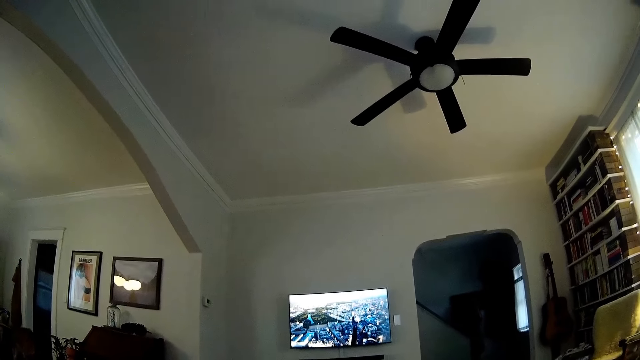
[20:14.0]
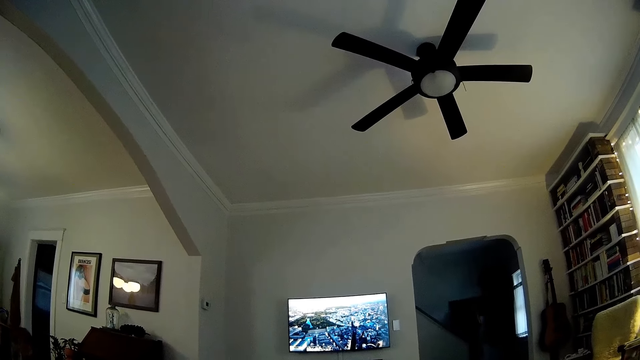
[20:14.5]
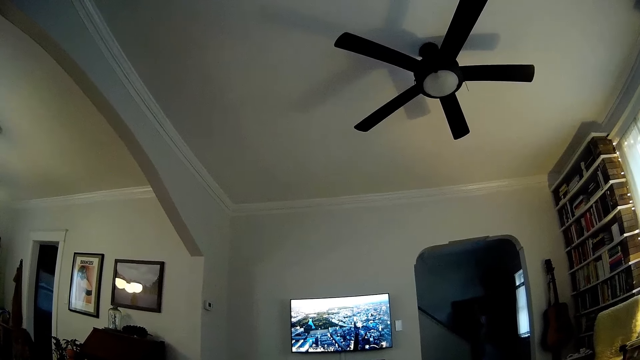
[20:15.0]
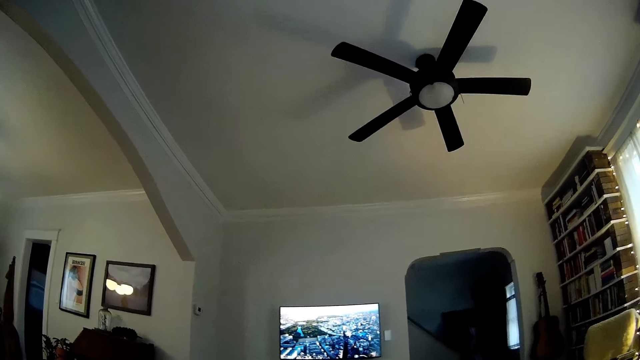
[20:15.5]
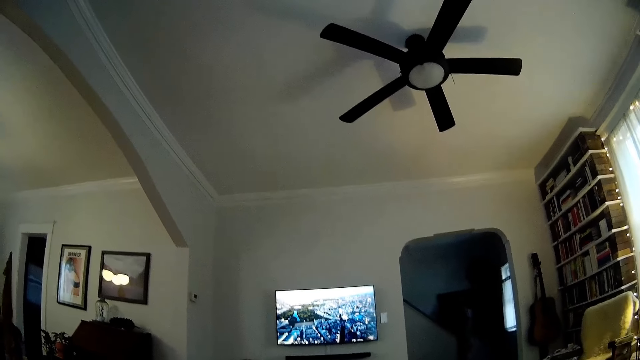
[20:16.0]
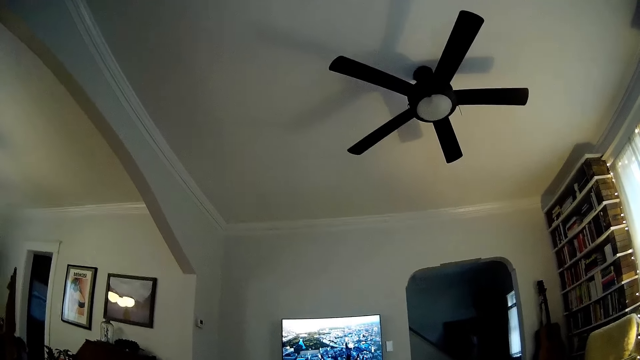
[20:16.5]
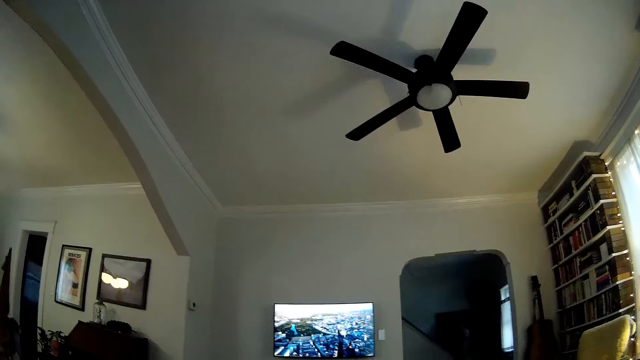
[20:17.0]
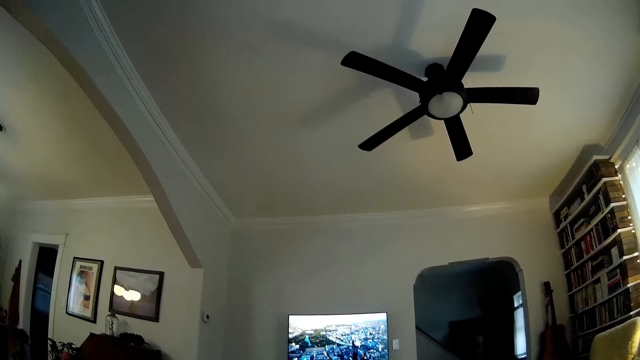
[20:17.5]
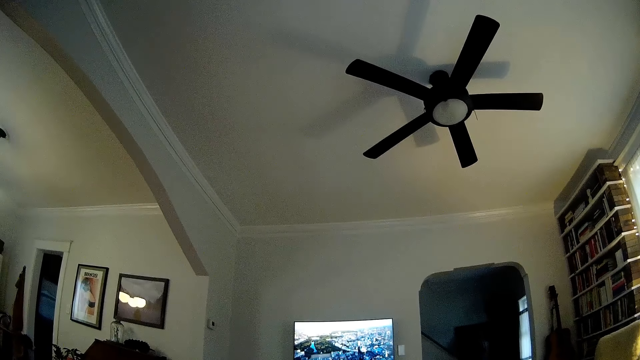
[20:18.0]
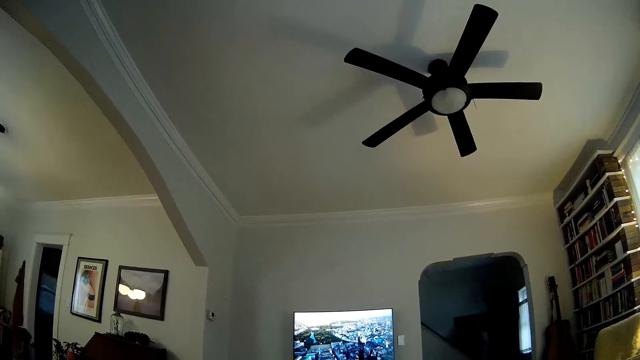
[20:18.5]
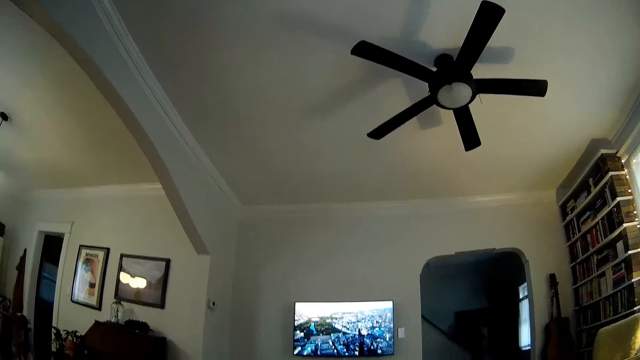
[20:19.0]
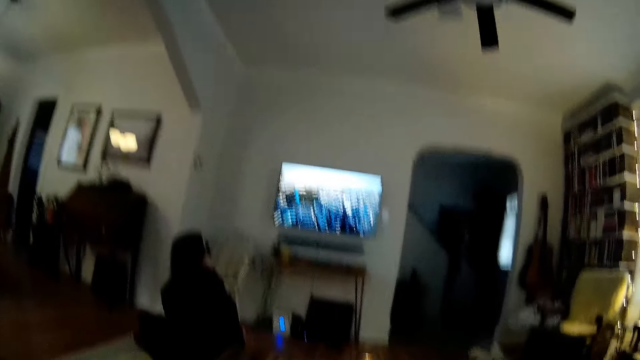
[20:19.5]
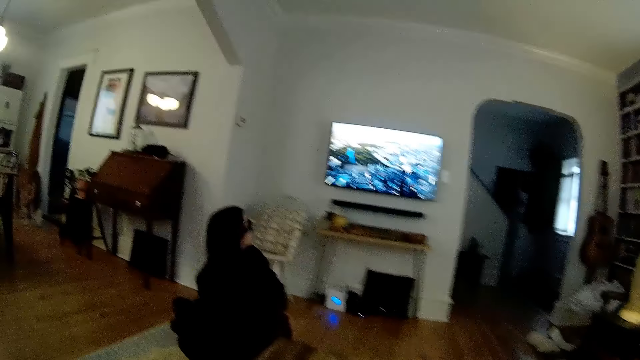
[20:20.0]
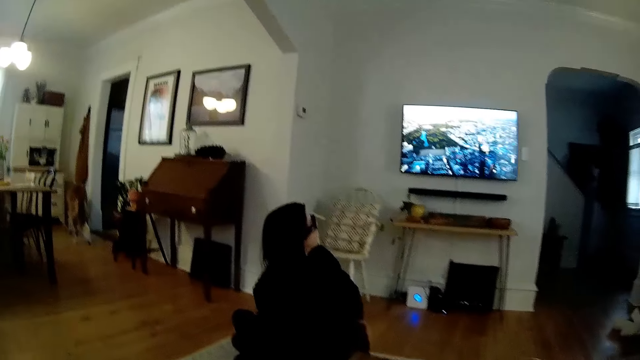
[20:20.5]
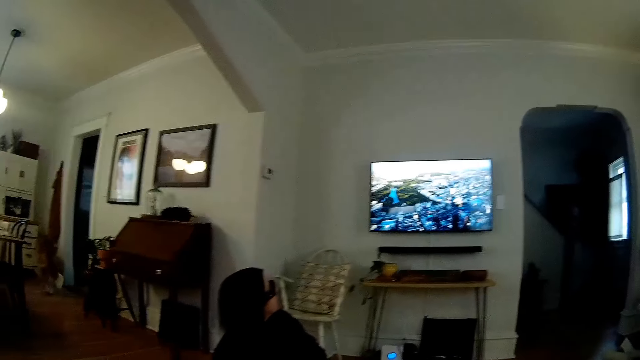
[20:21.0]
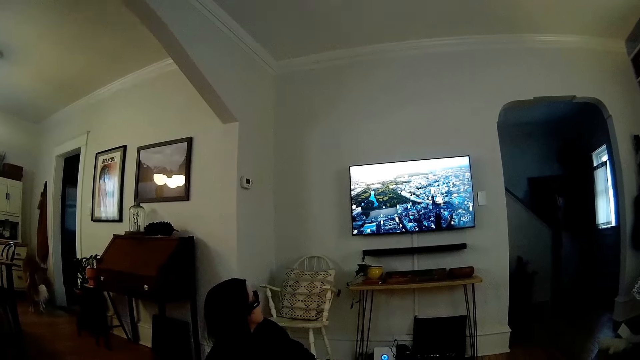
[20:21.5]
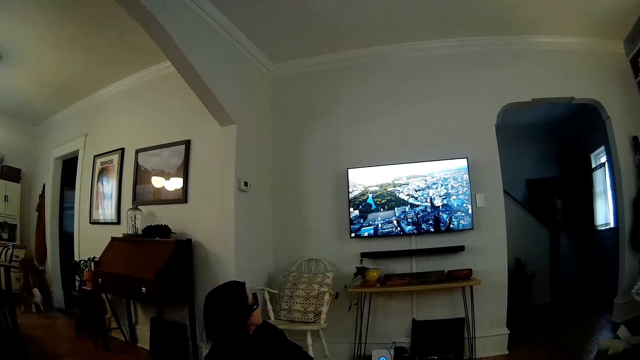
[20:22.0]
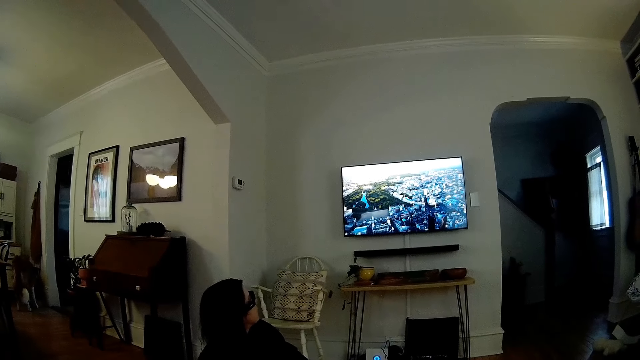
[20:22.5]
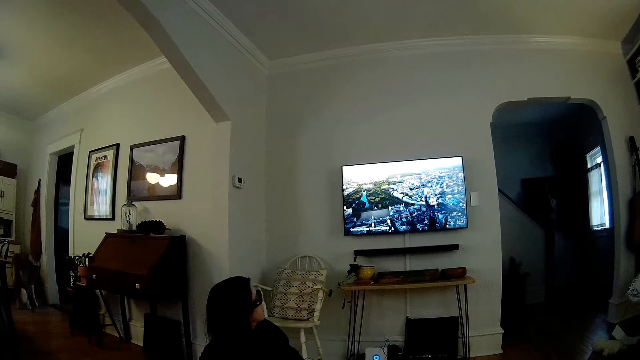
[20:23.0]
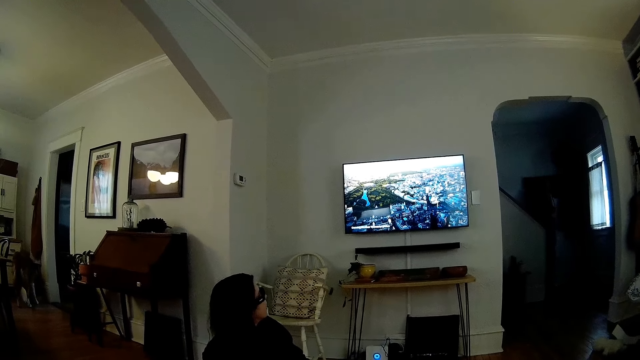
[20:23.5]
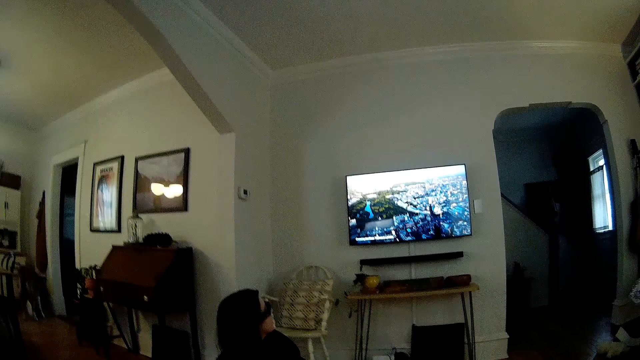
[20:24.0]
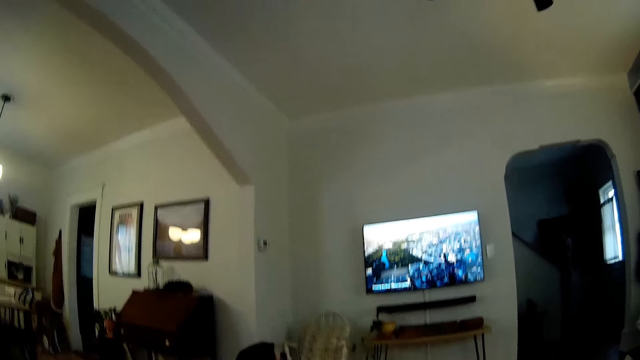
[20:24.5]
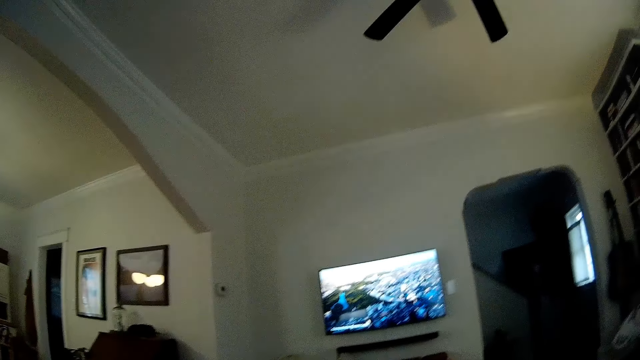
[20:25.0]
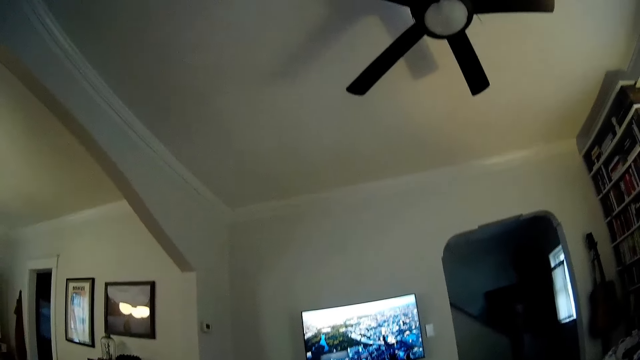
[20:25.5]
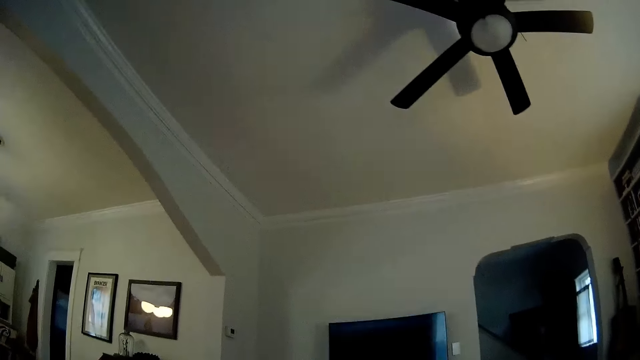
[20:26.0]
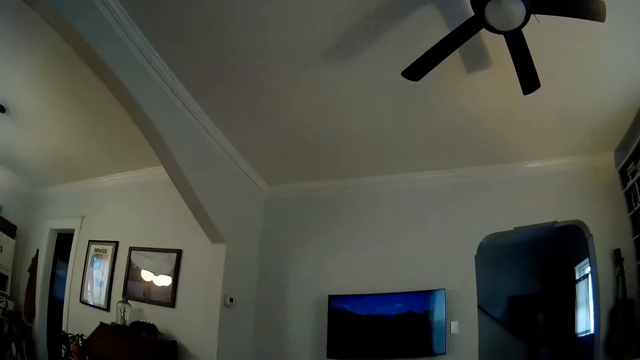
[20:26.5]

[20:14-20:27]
The camera wearer converses with a woman. They look at the fan. The woman watches the television.

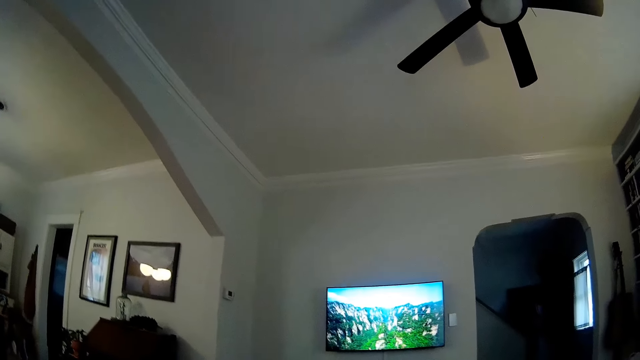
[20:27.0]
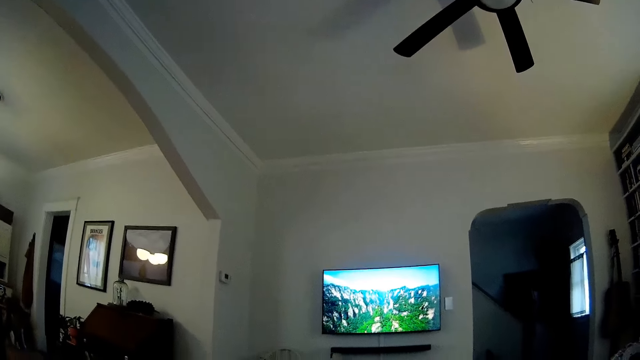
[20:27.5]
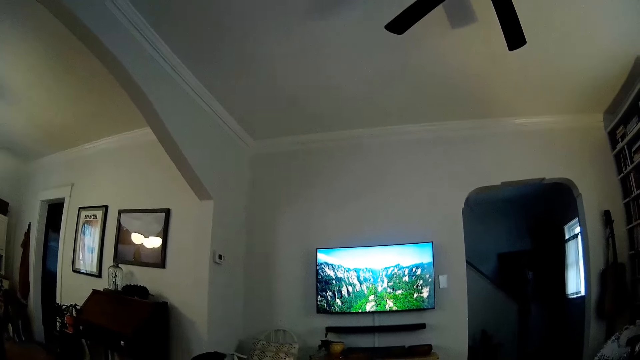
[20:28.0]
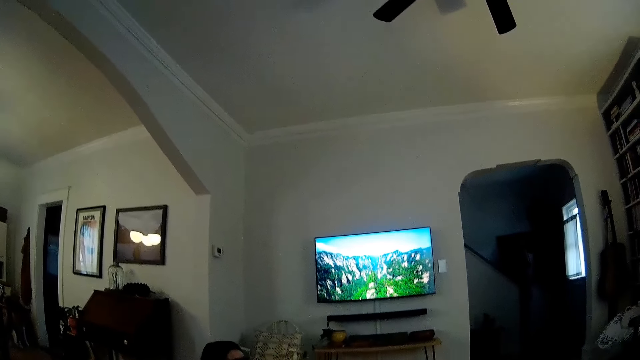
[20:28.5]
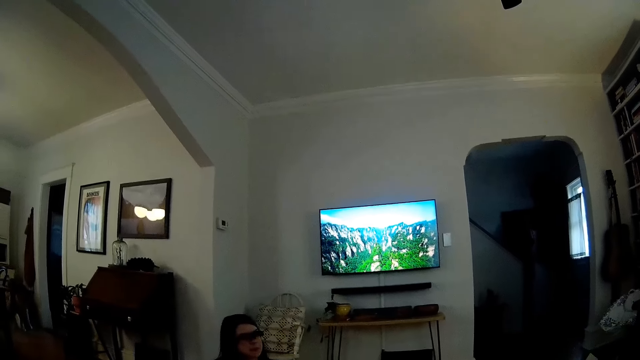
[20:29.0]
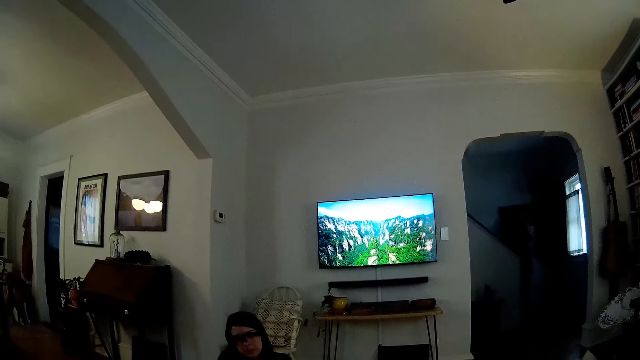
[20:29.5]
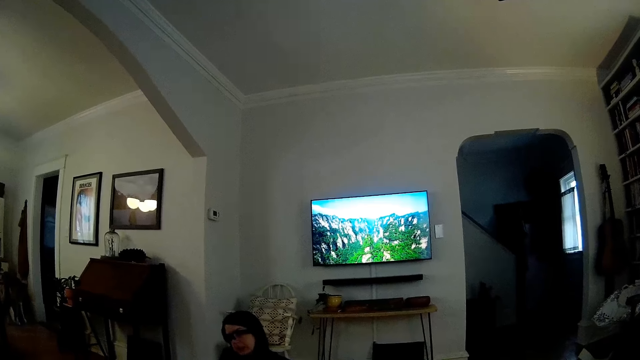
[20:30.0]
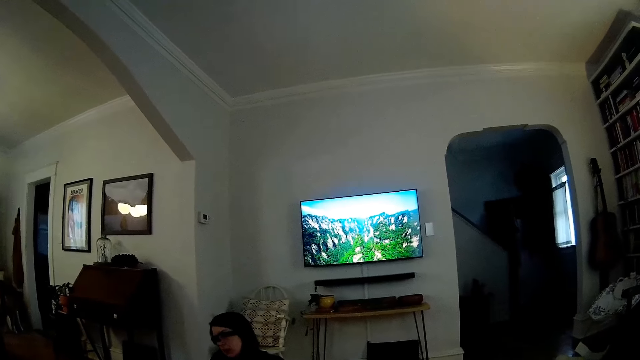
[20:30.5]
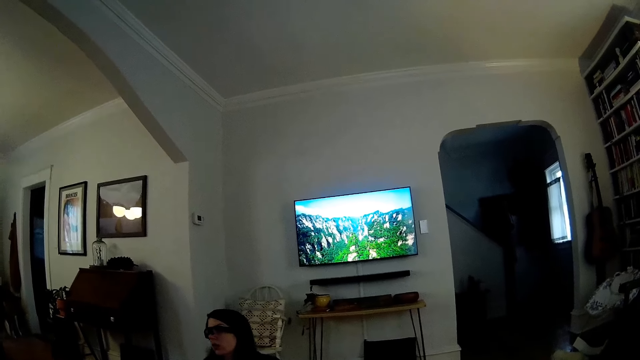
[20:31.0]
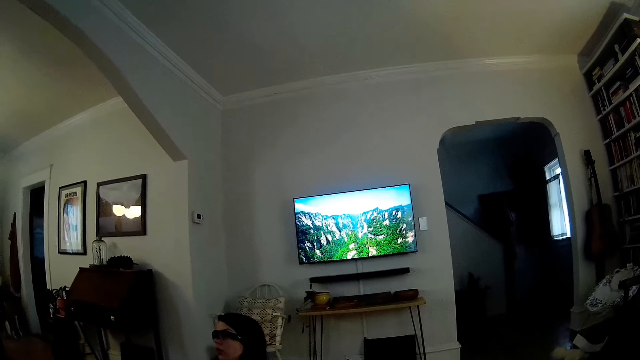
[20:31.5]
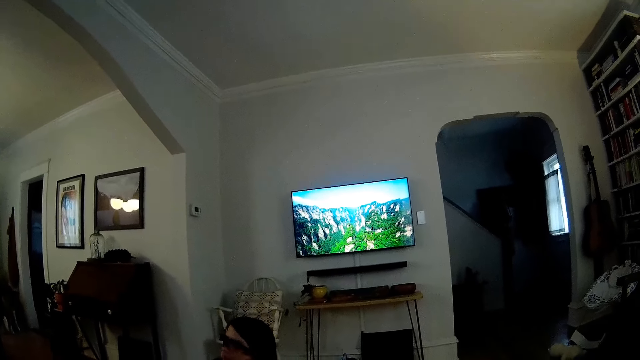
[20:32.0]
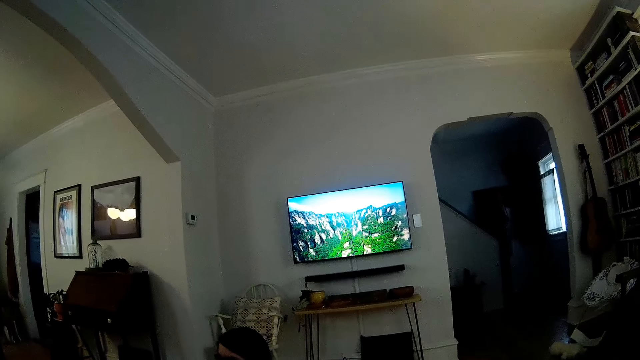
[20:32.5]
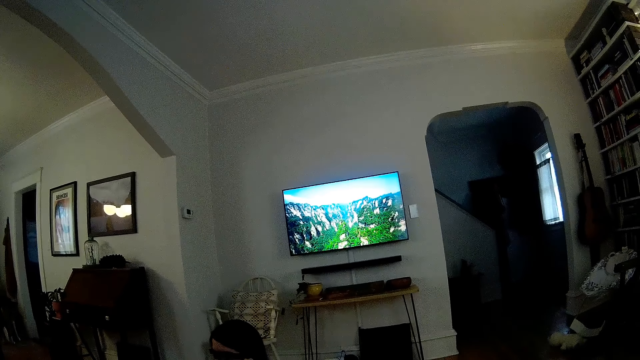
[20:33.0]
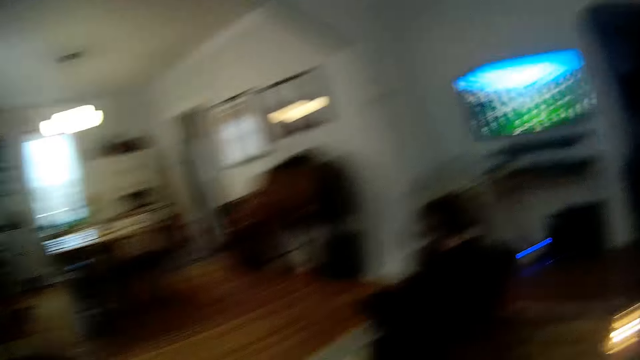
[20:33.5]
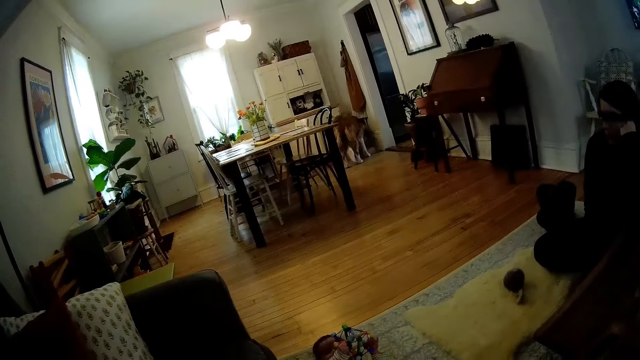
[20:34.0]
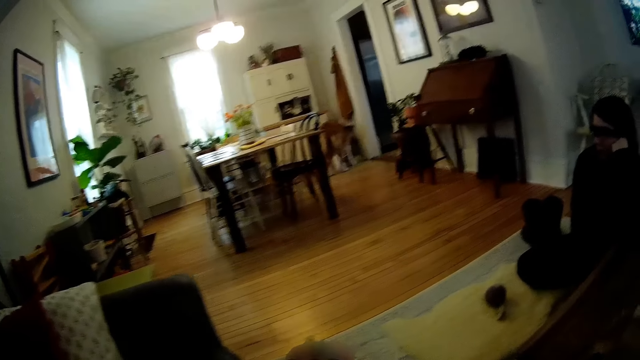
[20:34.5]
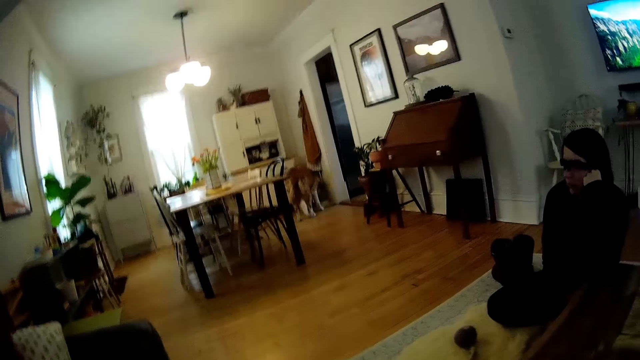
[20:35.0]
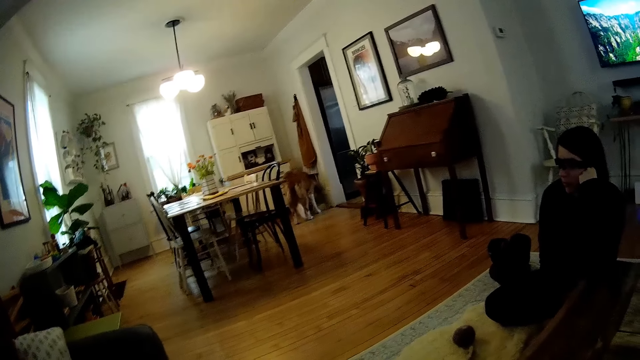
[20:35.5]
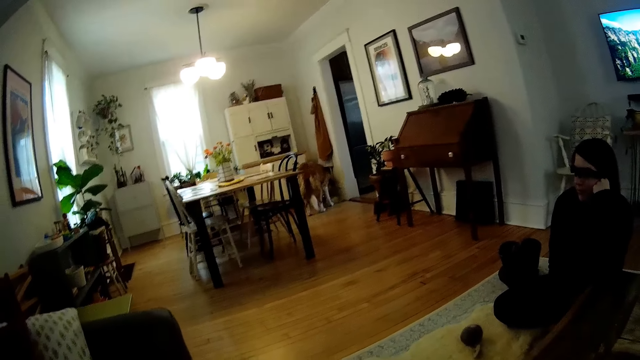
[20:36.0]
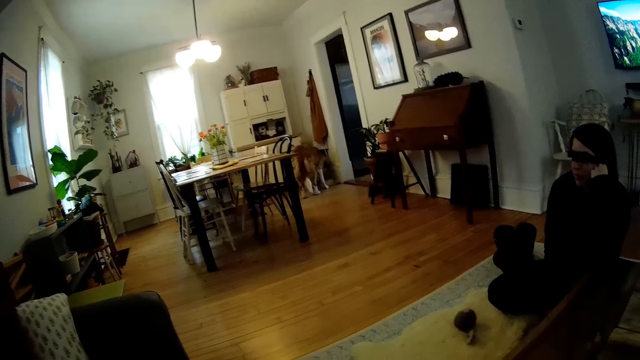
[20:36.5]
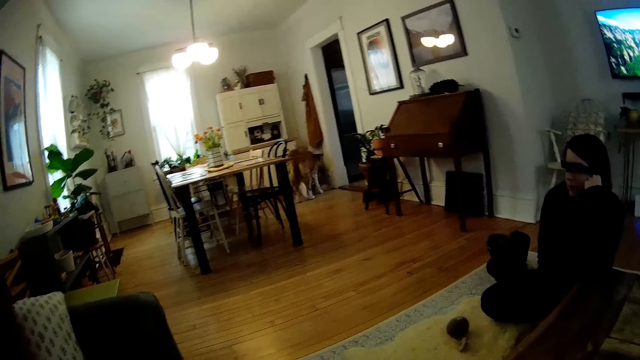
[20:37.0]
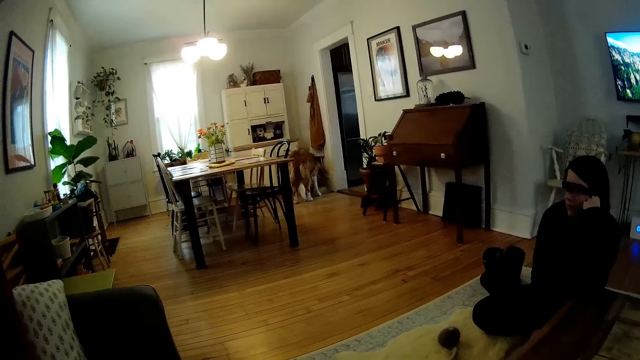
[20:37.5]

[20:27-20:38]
The woman turns her head from a television to the camera wearer. She puts her chin on her left hand. The camera wearer looks at the dining room.
